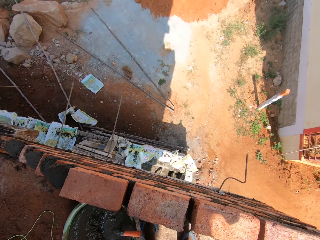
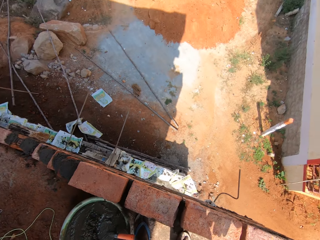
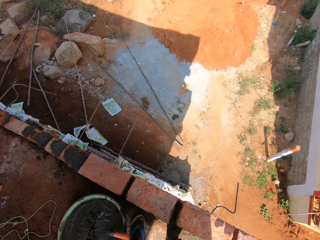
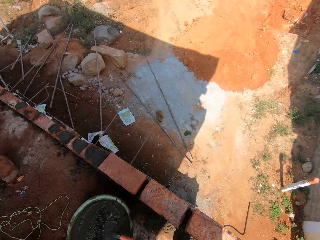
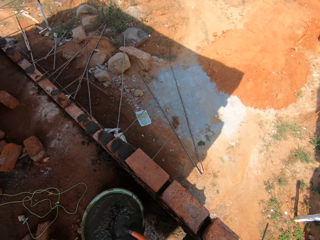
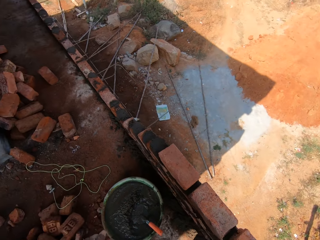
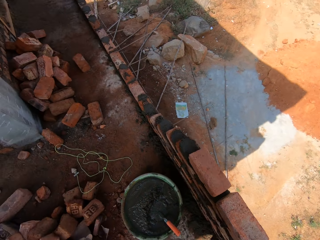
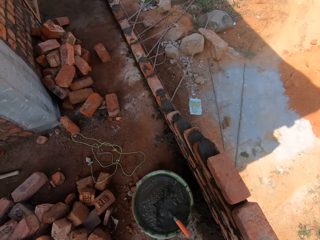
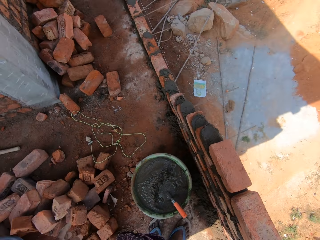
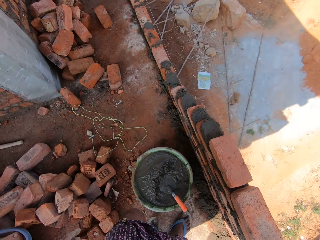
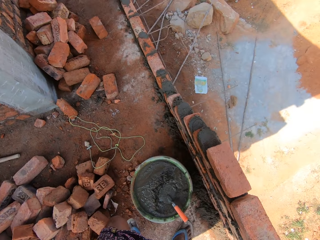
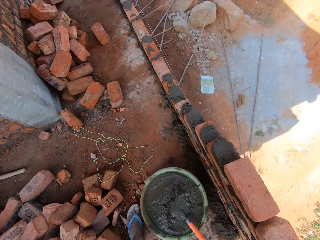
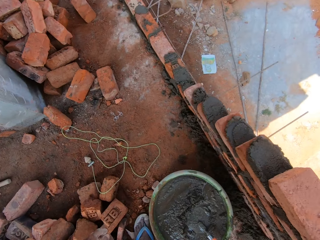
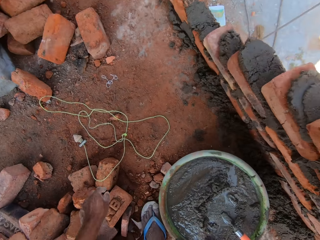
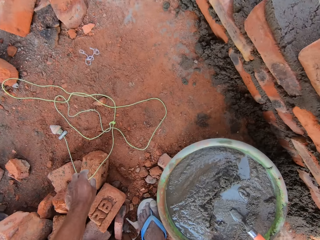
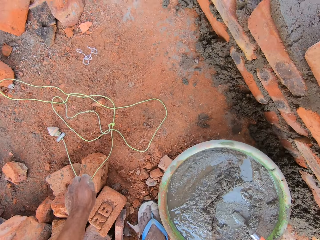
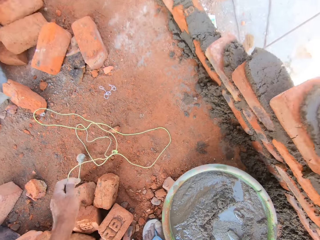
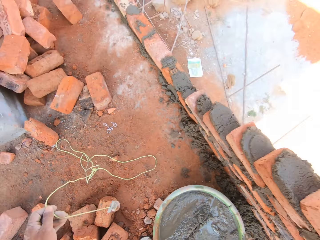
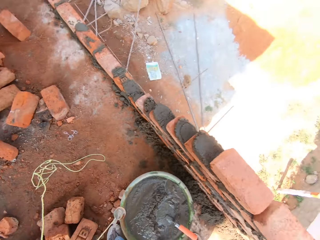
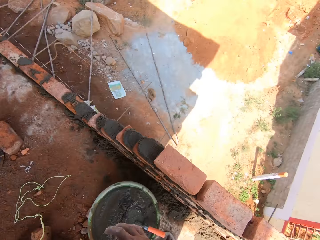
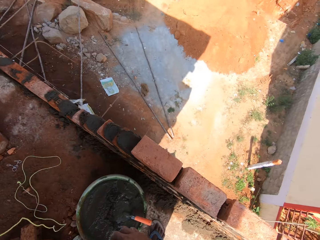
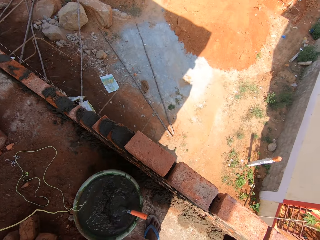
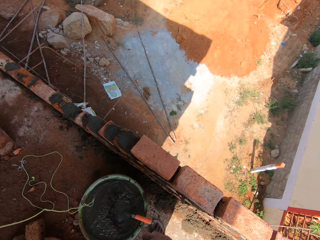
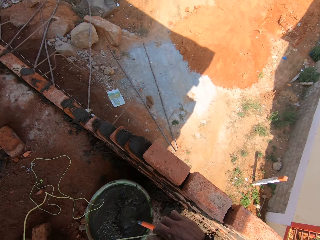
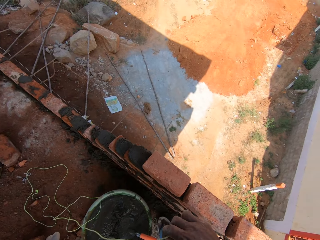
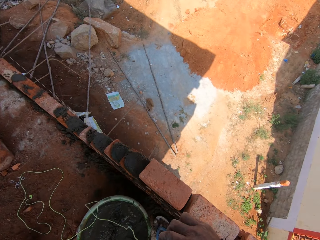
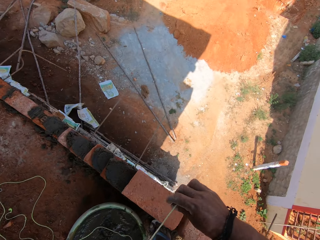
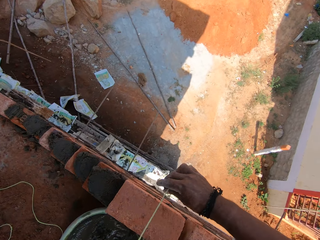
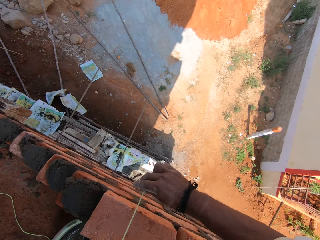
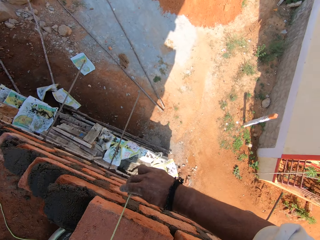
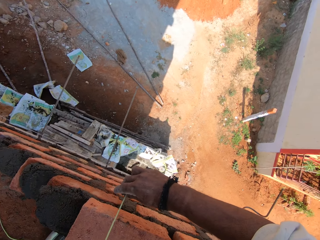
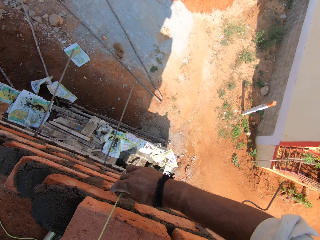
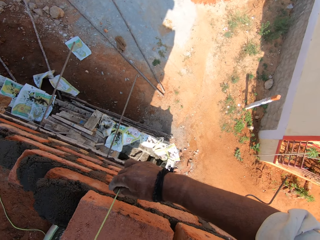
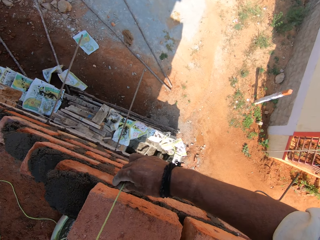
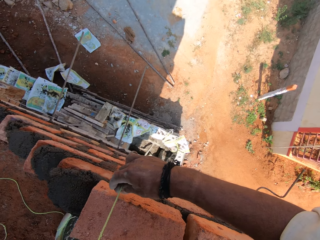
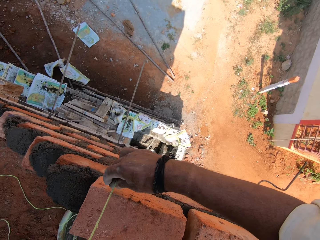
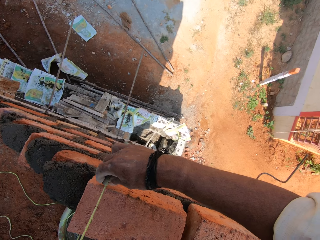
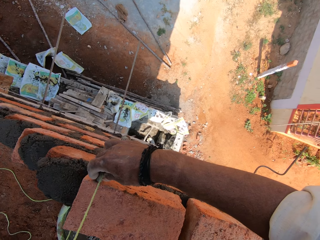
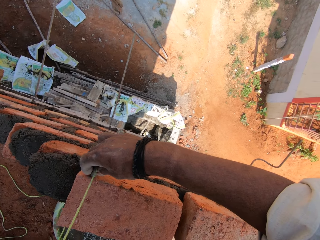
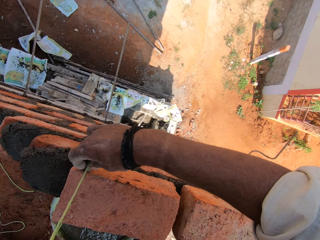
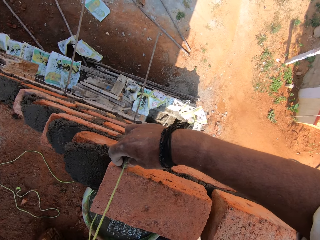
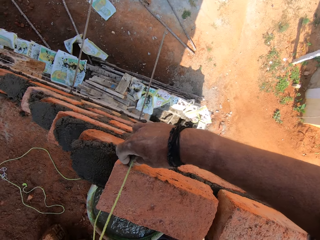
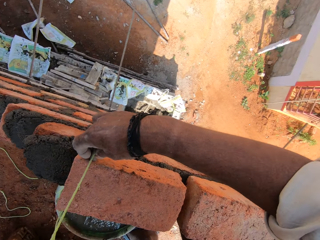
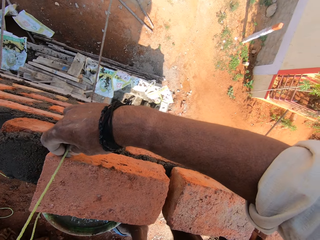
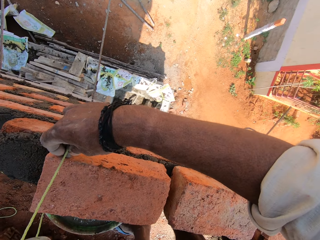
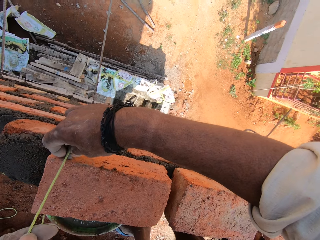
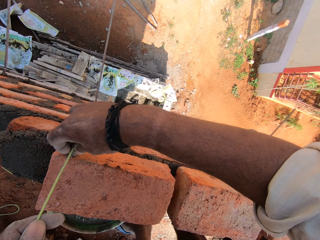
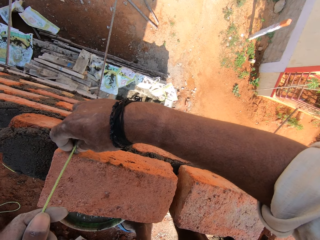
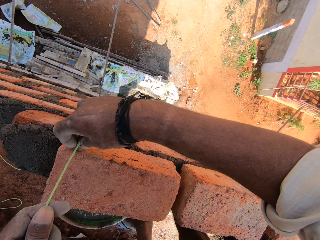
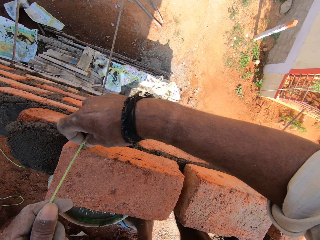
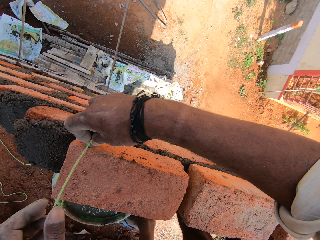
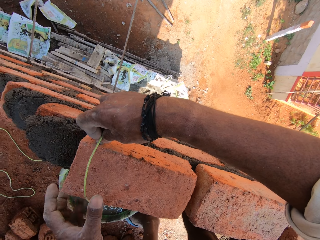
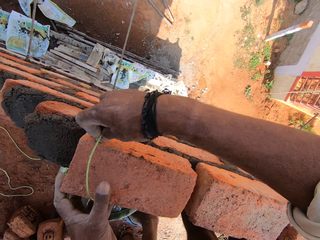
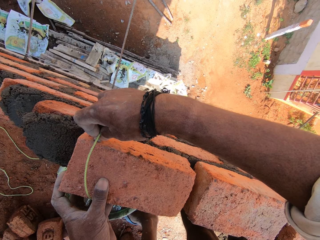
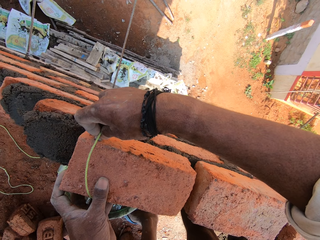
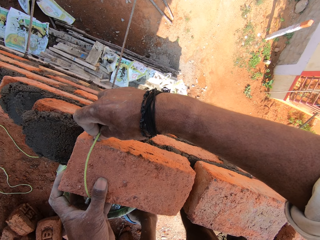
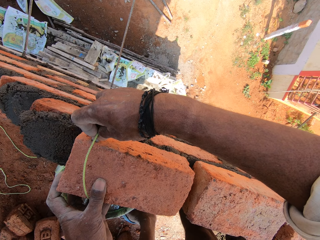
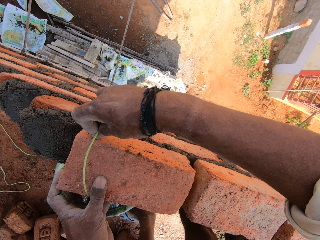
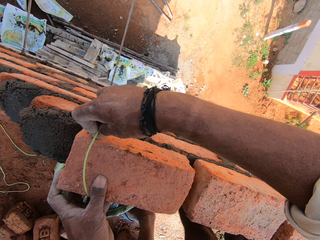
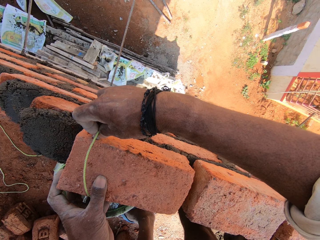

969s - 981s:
The camera wearer moves on the floor. They pick up a plumb bob from the floor. They measure the wall with the plumb bob on the bricks.

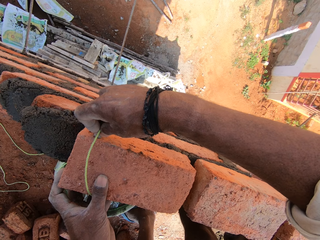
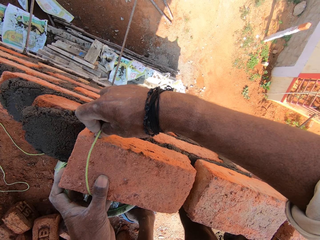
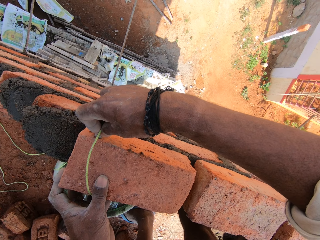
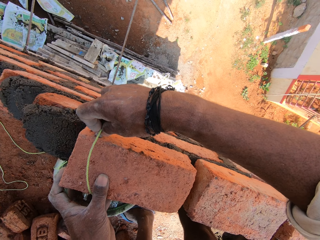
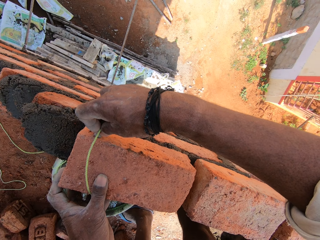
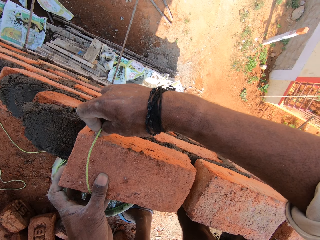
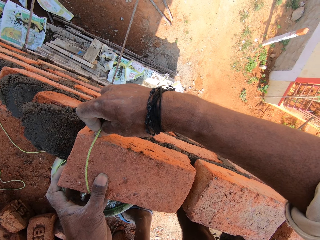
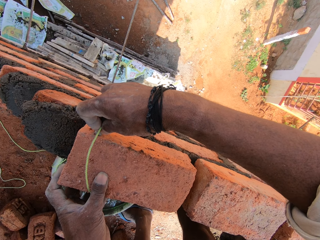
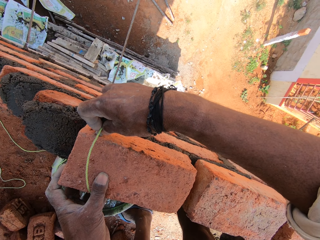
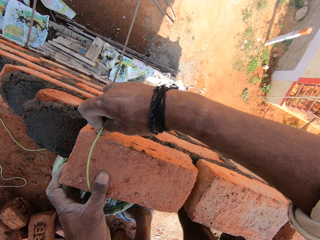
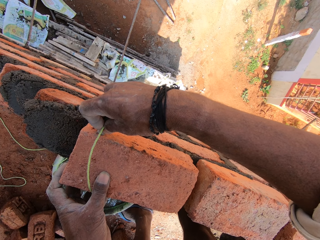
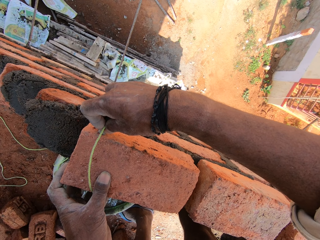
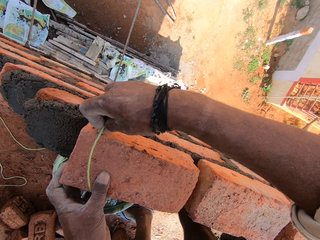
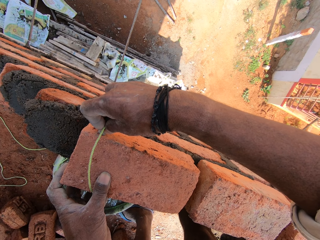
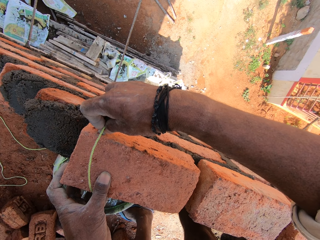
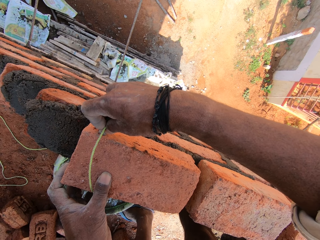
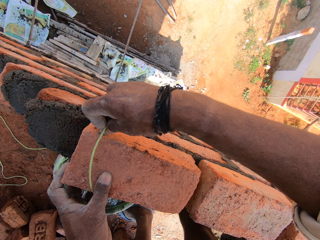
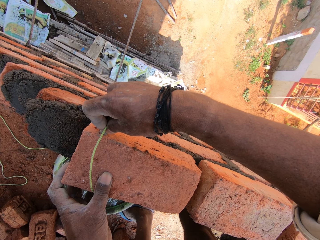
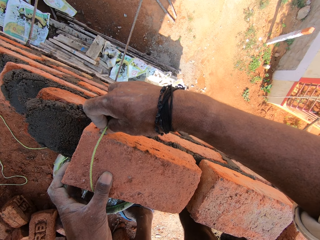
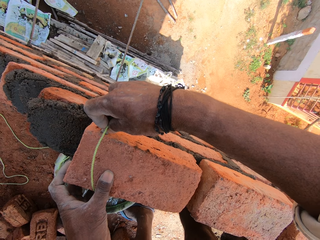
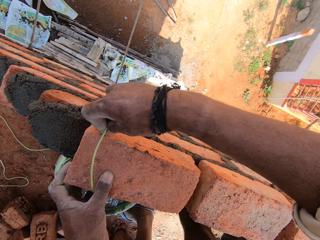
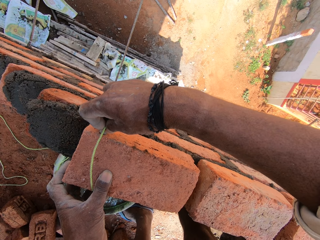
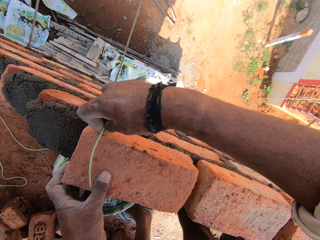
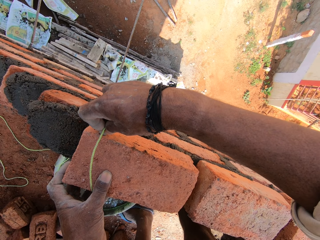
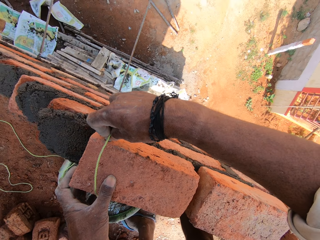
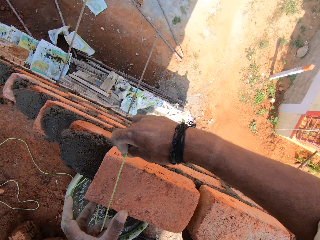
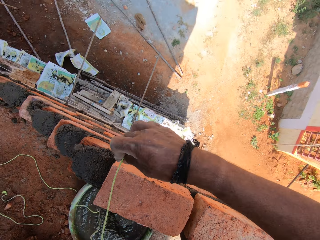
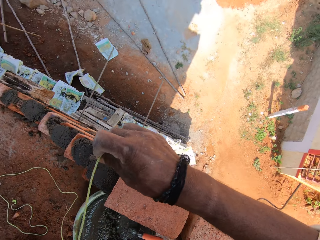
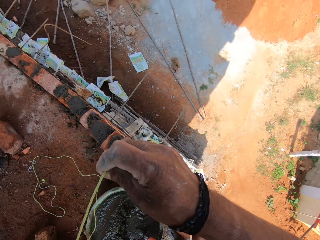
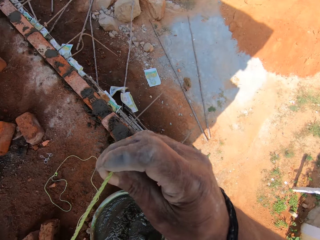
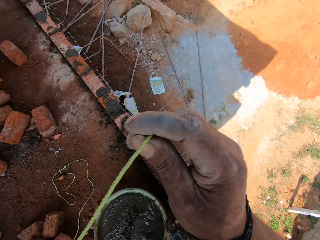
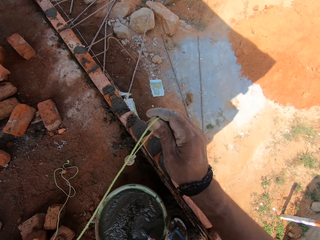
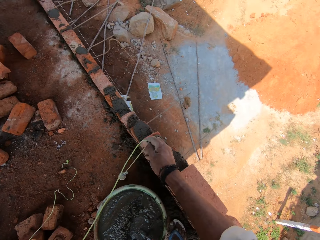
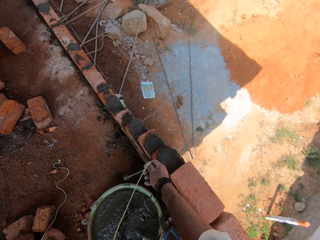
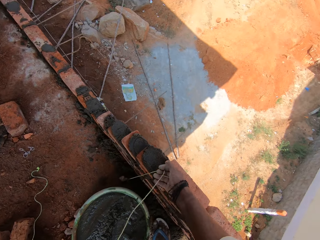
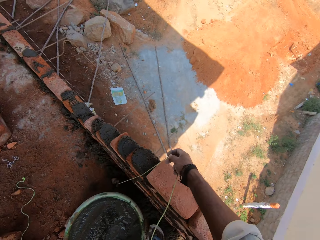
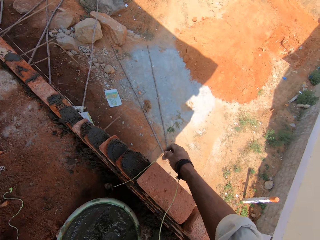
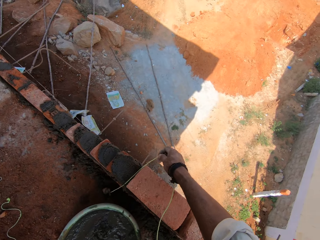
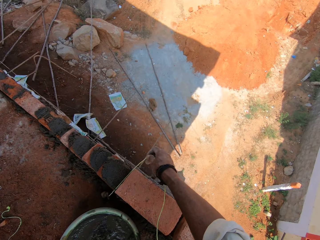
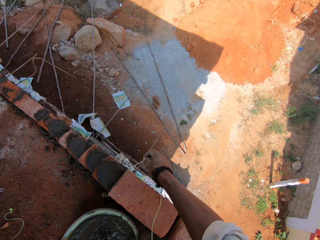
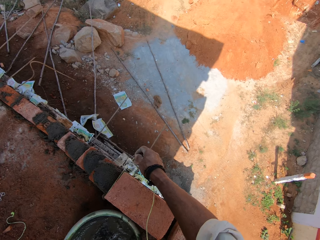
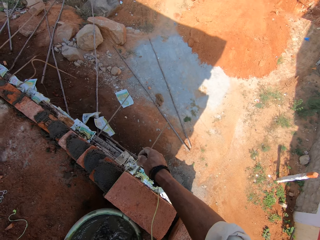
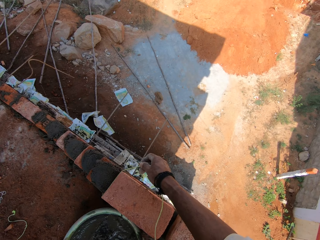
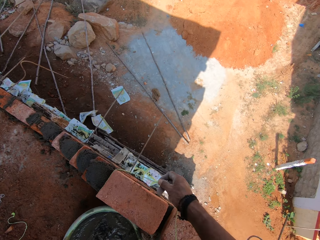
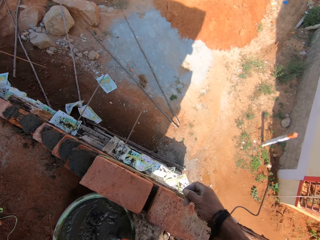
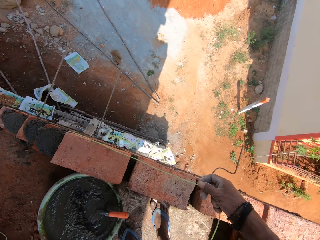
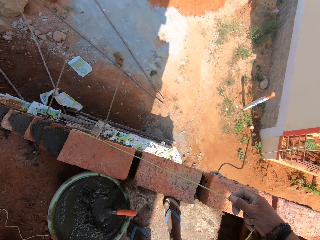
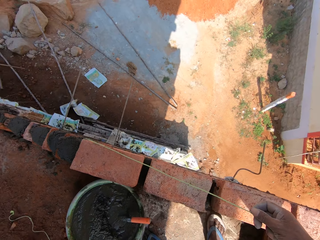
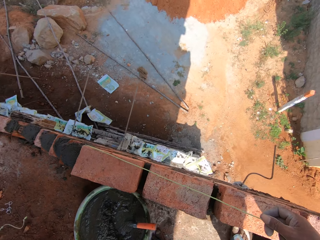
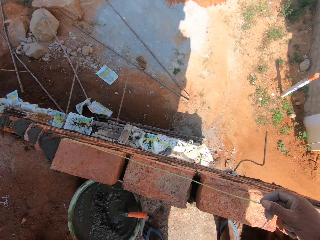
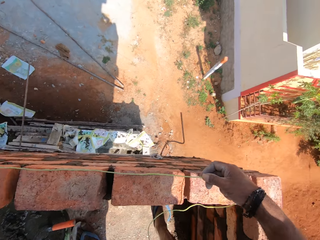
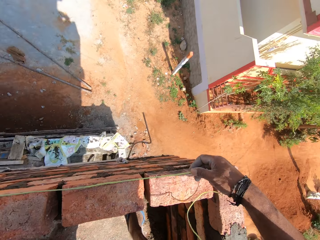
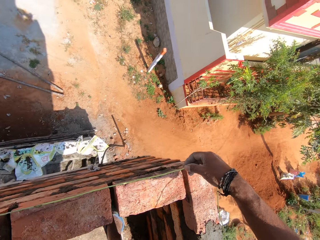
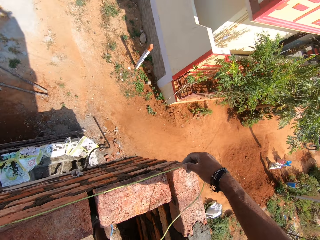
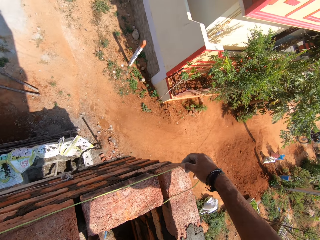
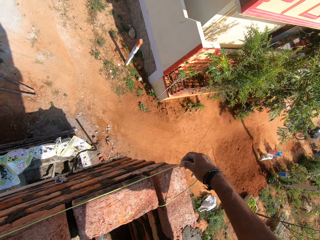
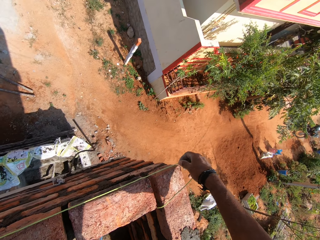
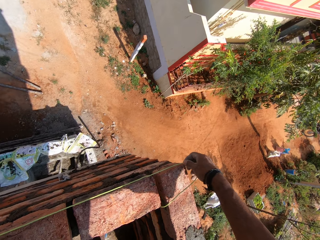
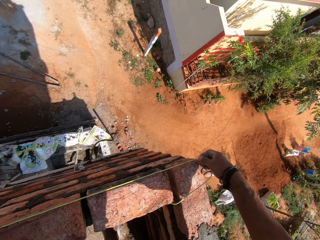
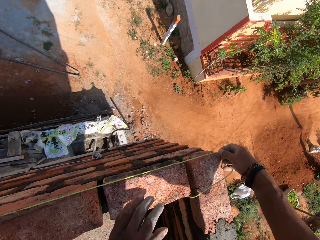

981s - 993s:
The camera wearer lifts the plumb bob. They measure with the plumb bob on the bricks.
